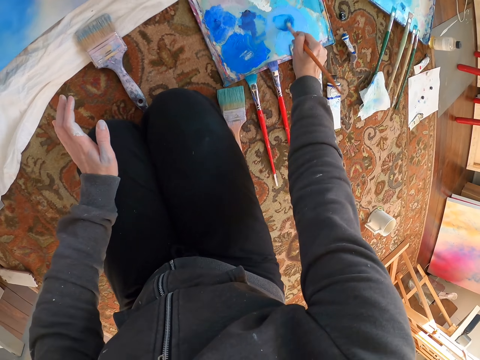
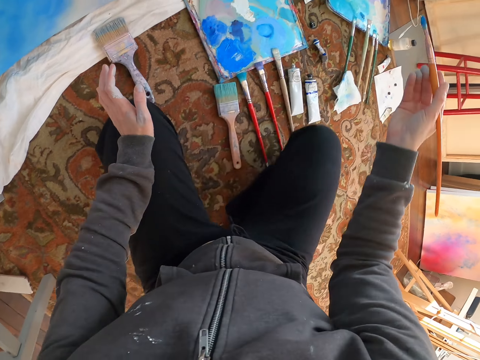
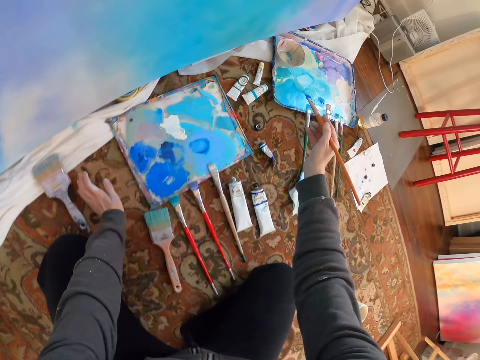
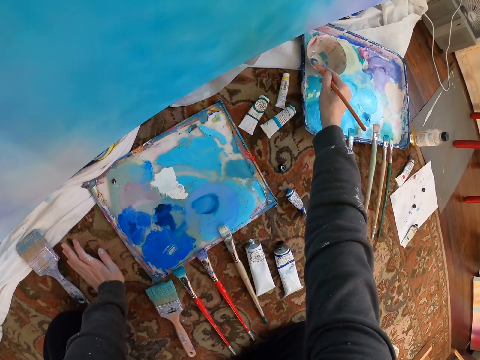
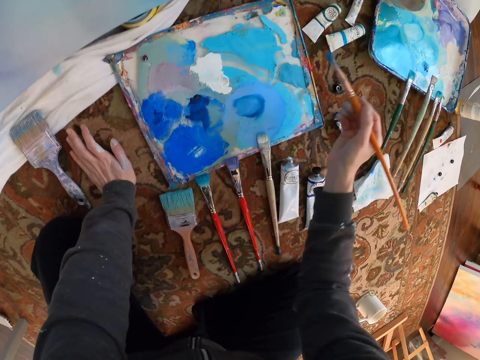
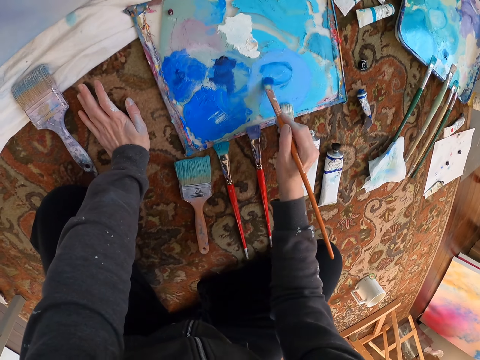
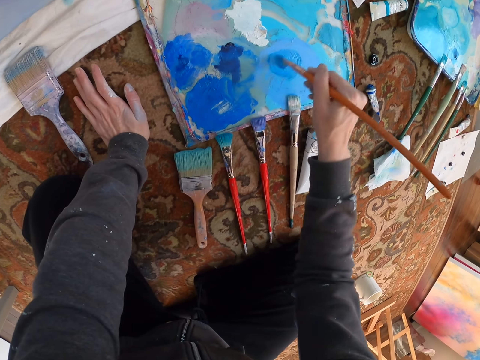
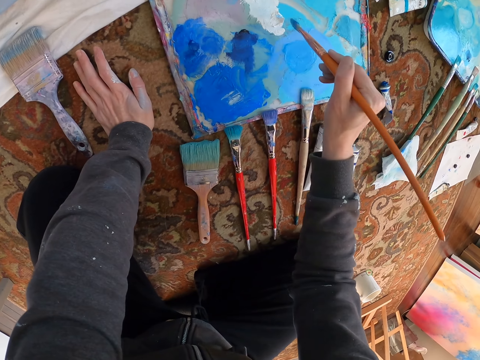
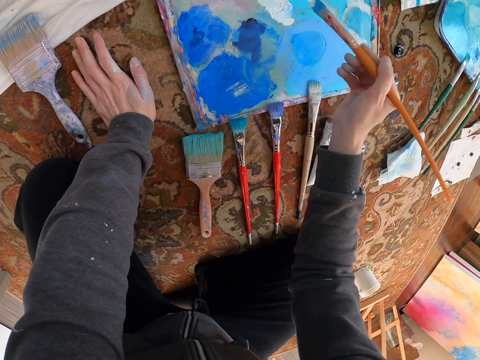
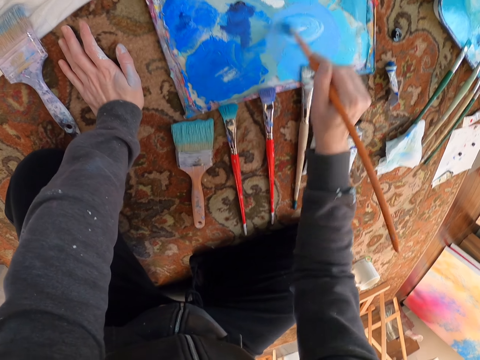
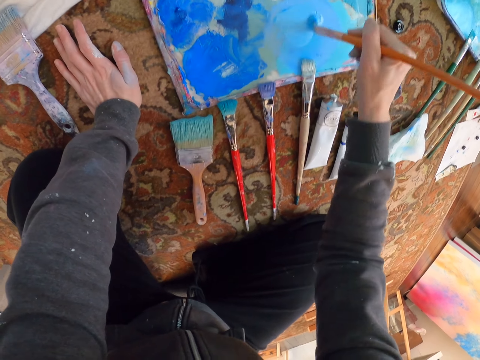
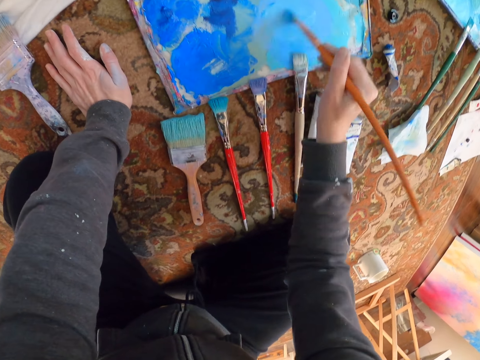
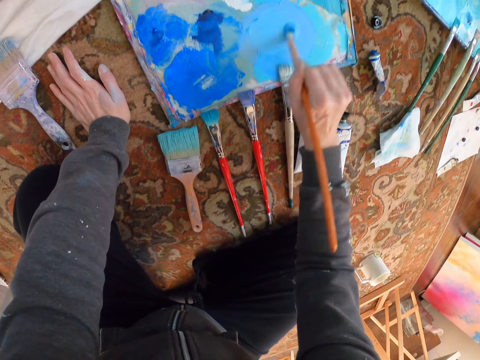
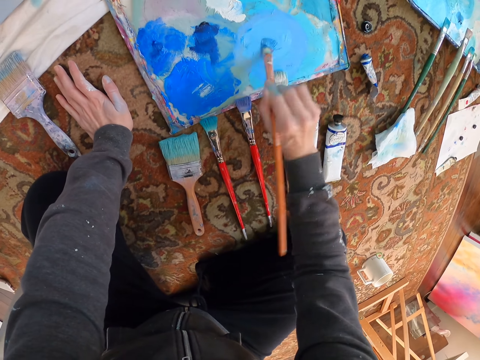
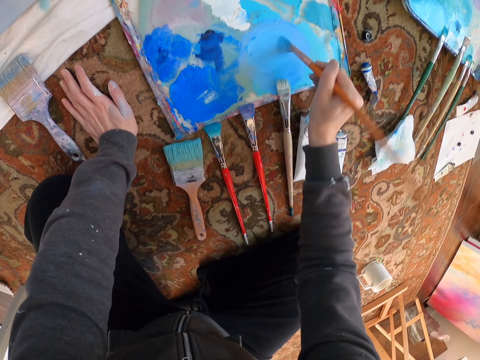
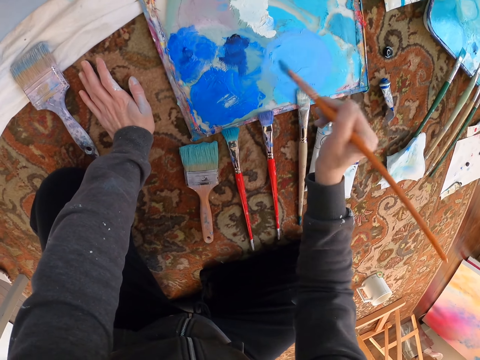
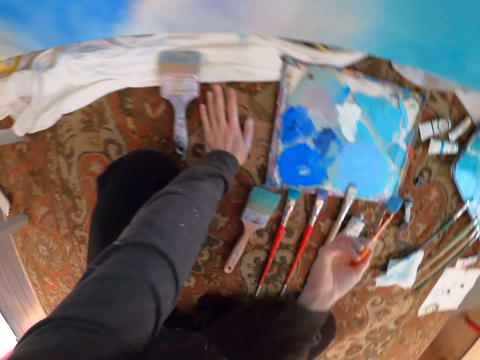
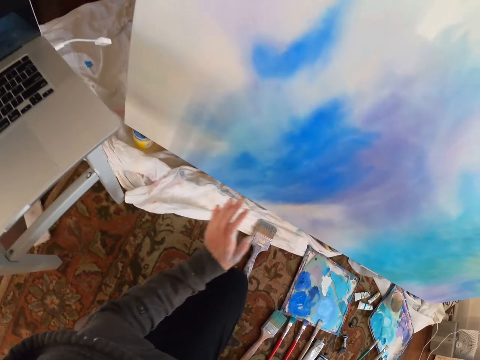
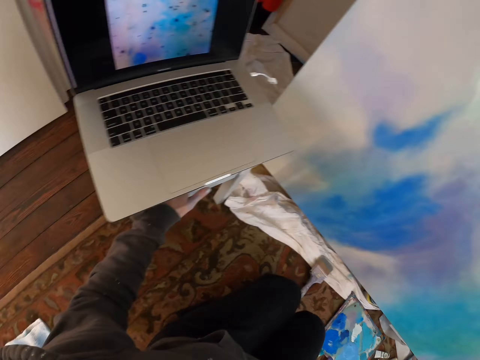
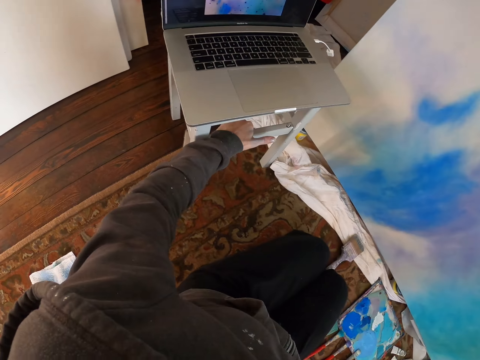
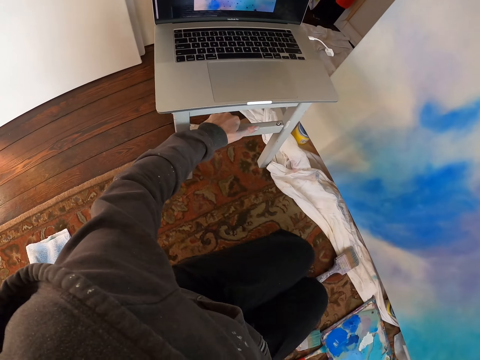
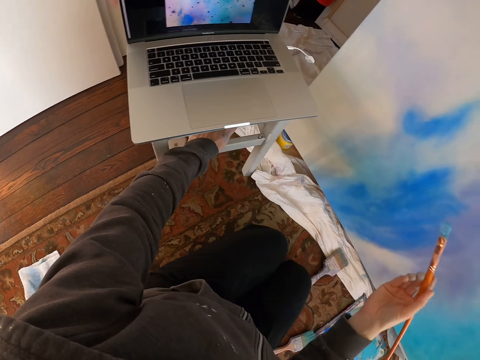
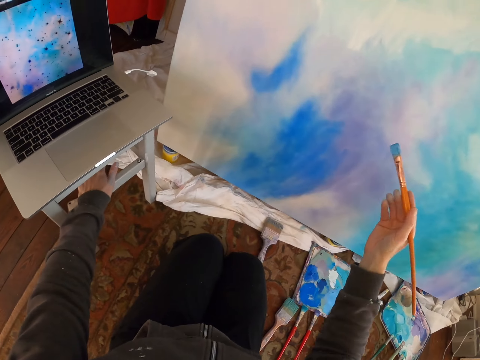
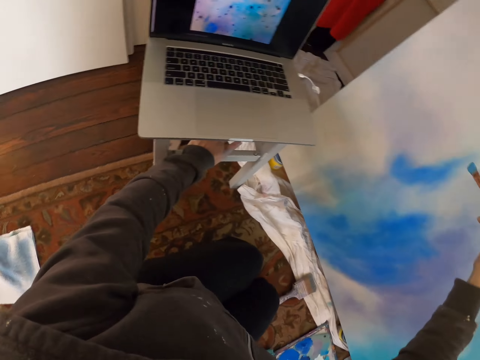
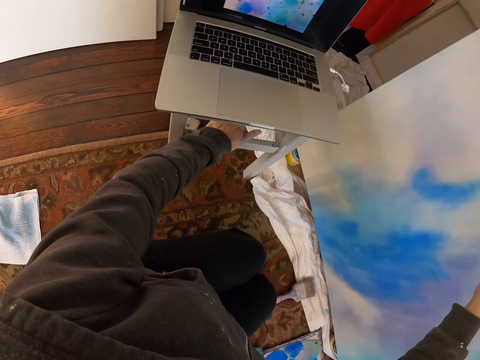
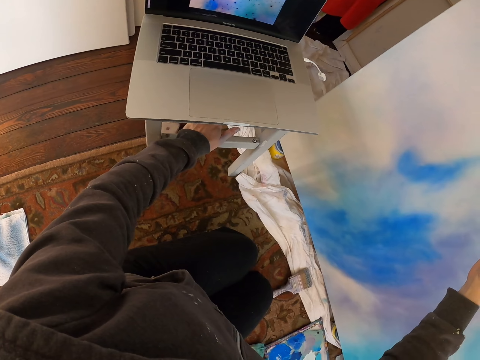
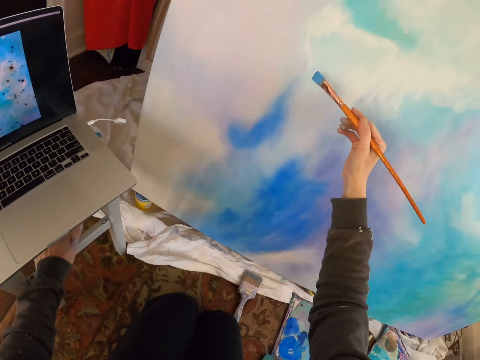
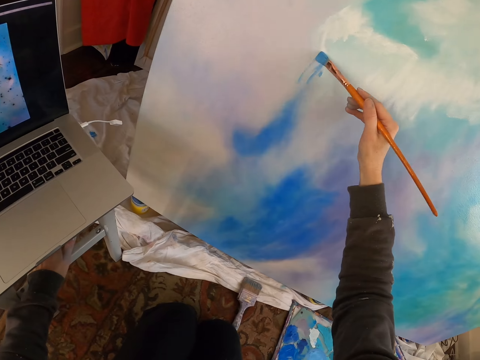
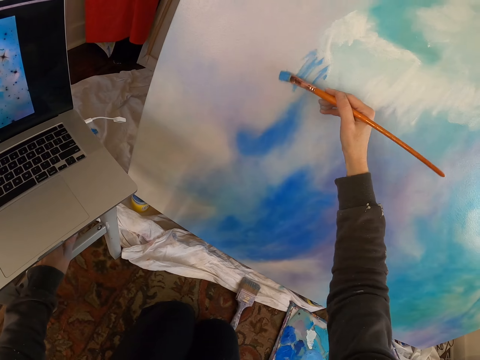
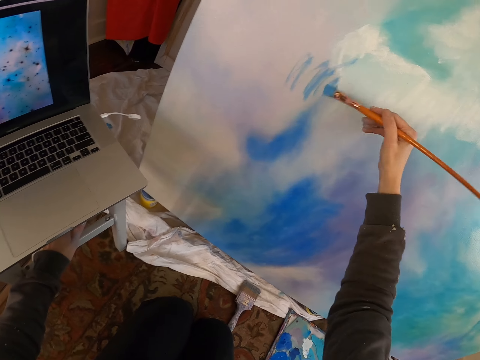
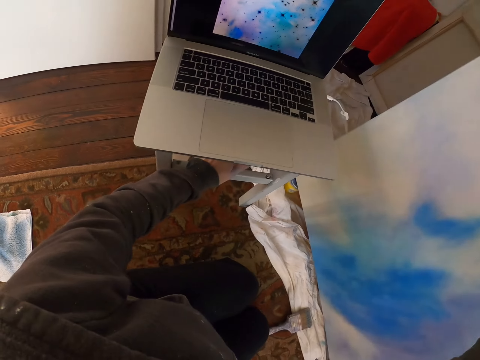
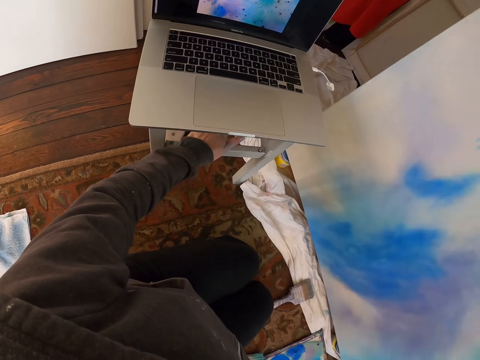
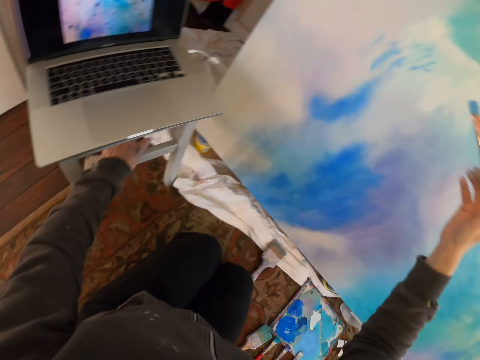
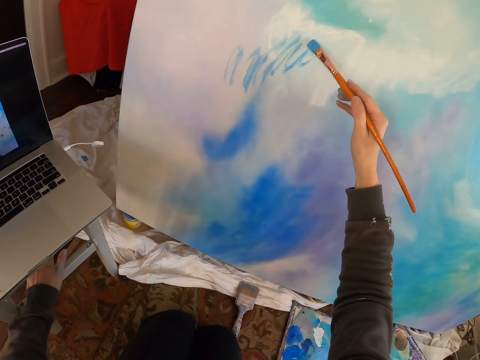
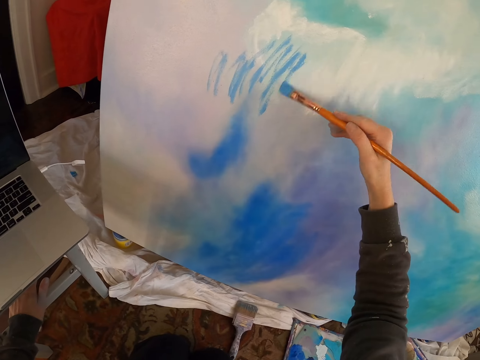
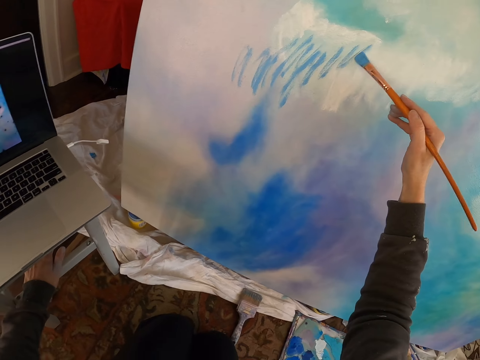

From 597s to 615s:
The camera wearer stares at the laptop. They paint the painting with the paint brush.

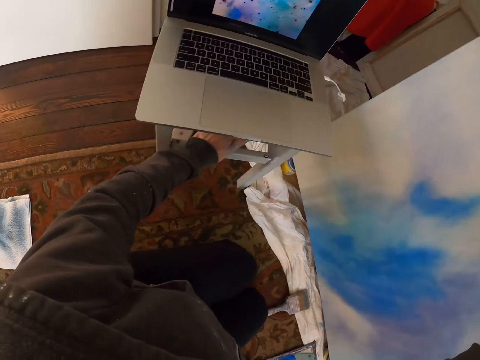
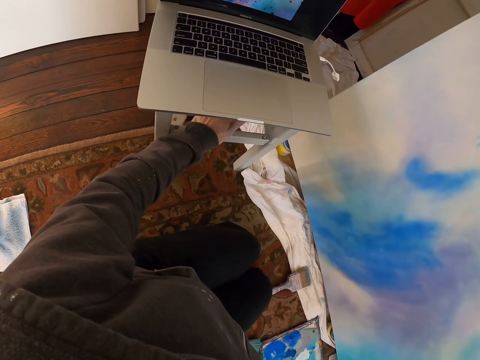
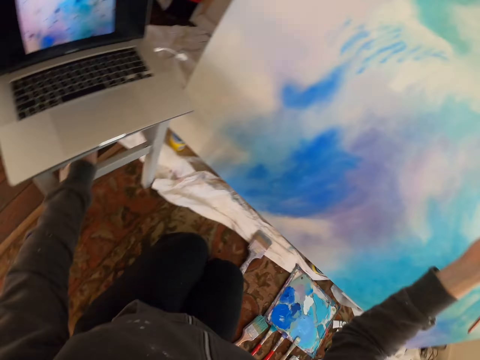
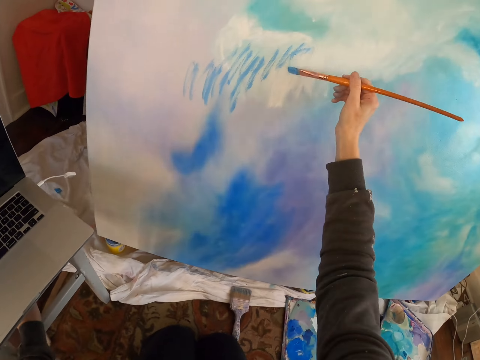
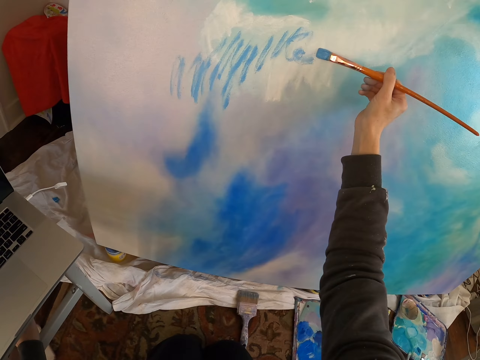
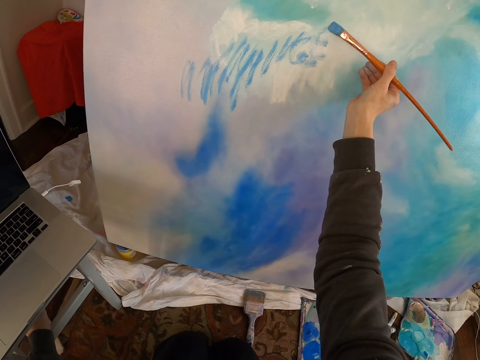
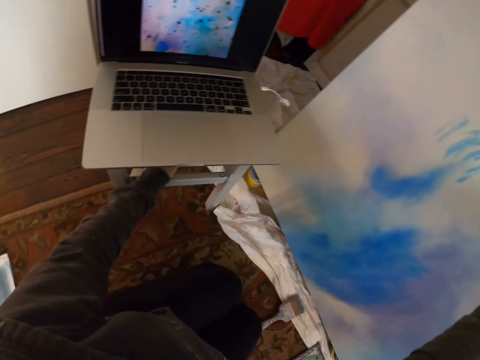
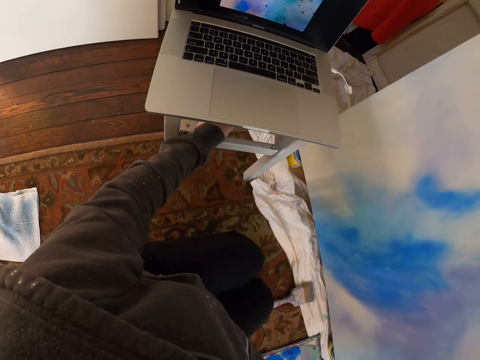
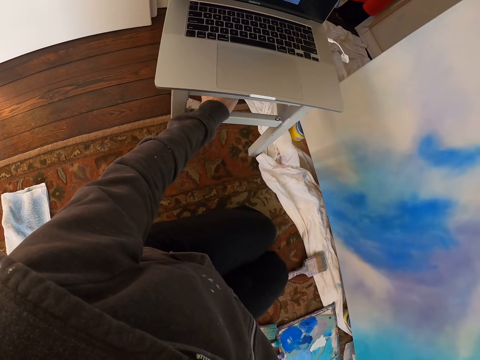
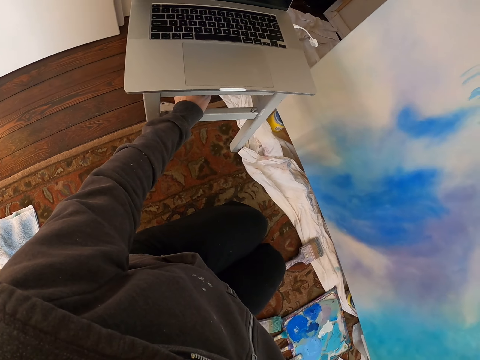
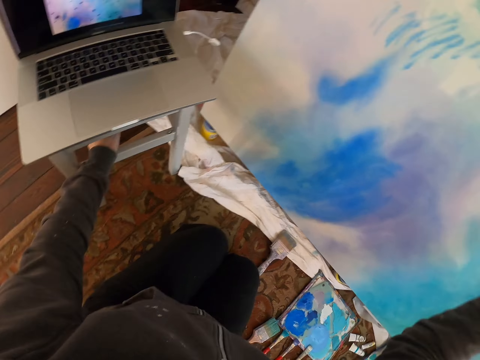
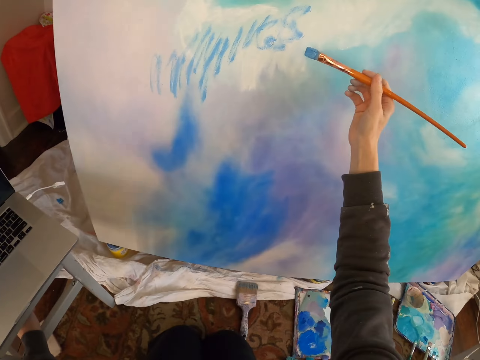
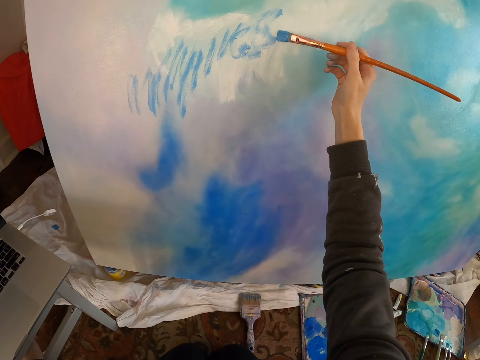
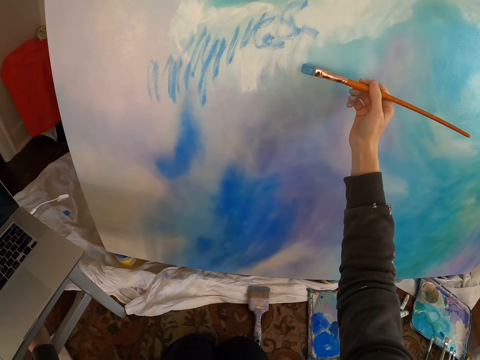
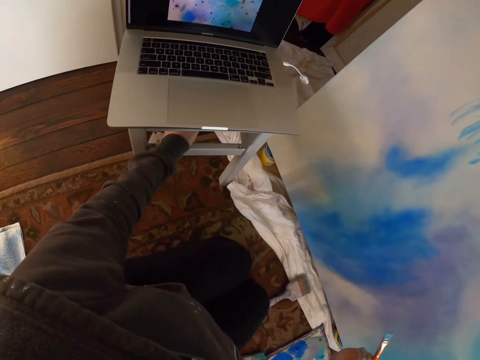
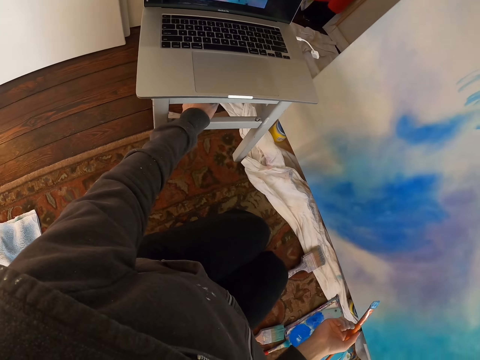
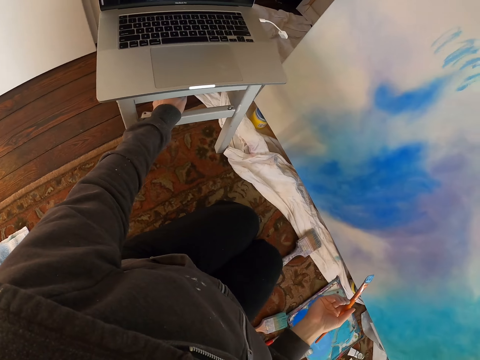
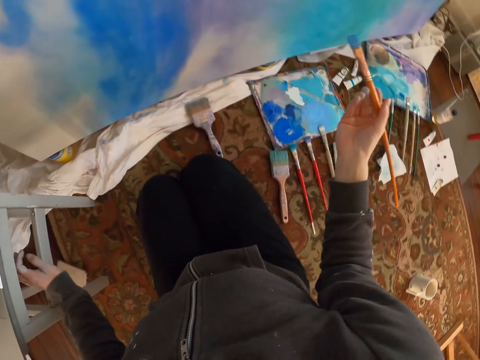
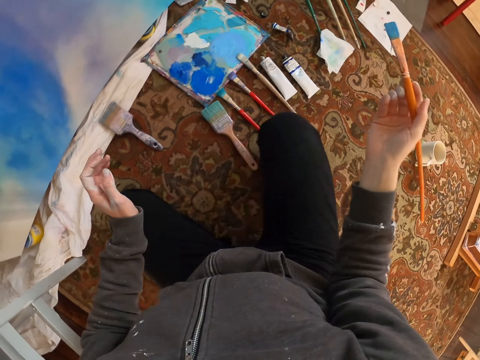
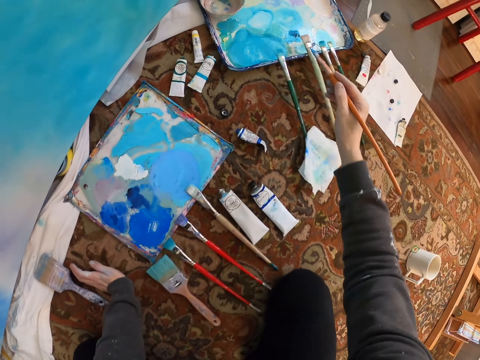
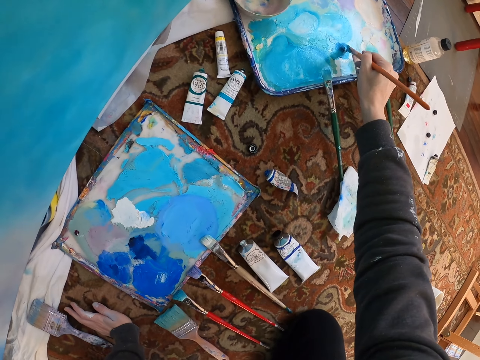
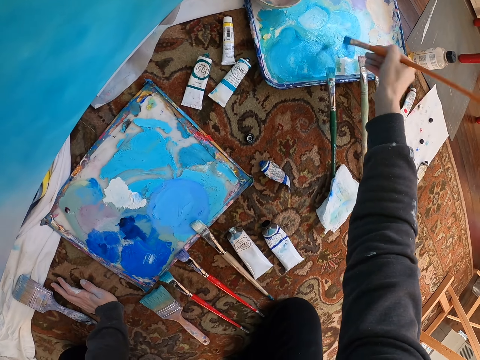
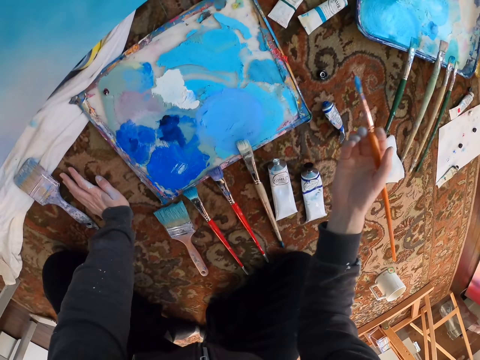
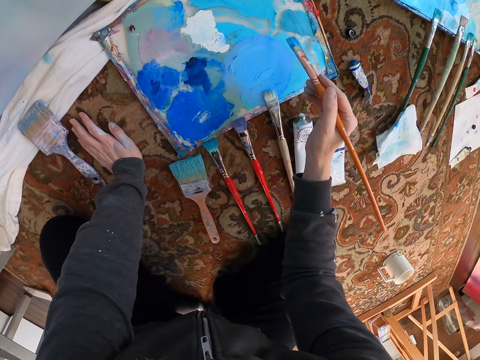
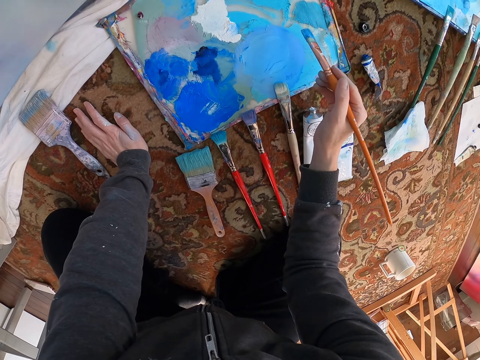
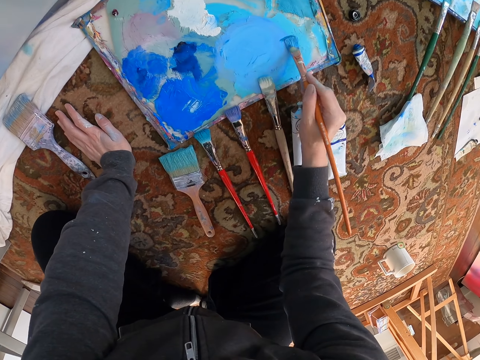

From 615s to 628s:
The camera wearer dips the painting brush in paint. They scrub the brush on the paints.
